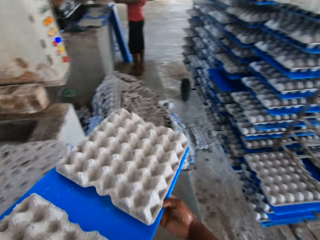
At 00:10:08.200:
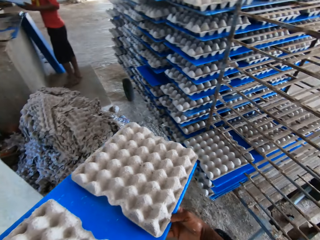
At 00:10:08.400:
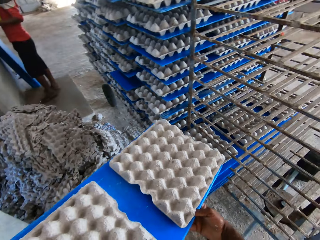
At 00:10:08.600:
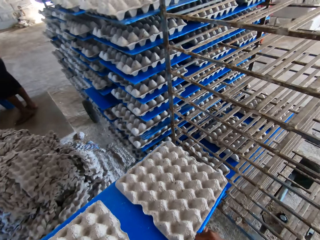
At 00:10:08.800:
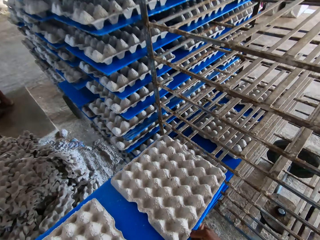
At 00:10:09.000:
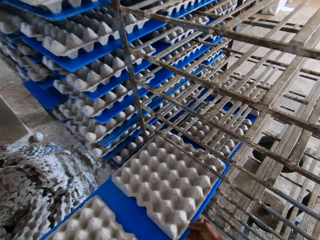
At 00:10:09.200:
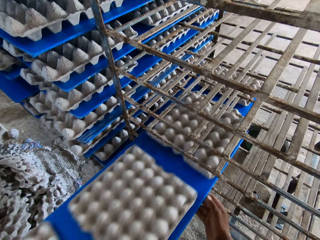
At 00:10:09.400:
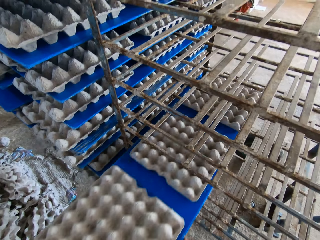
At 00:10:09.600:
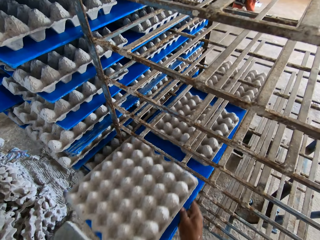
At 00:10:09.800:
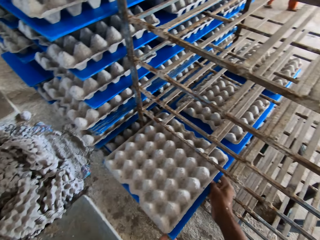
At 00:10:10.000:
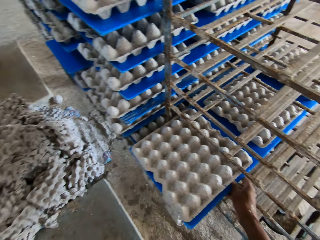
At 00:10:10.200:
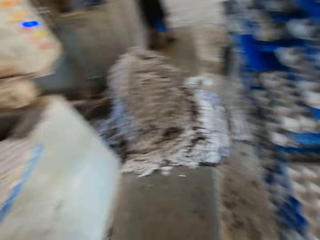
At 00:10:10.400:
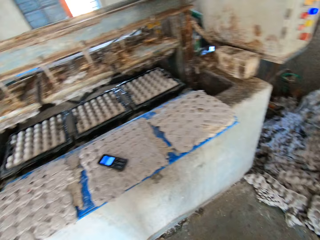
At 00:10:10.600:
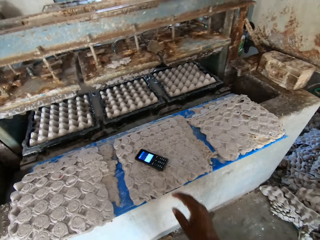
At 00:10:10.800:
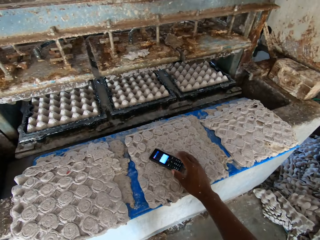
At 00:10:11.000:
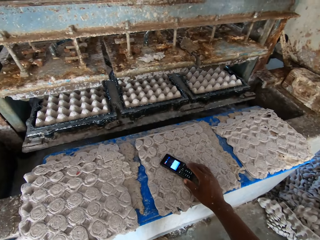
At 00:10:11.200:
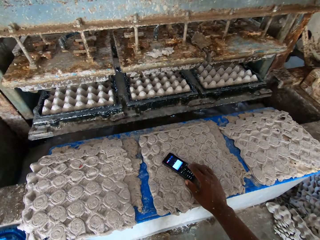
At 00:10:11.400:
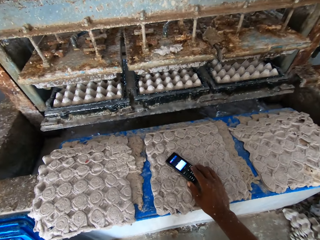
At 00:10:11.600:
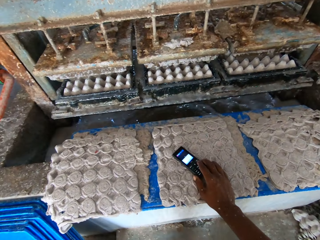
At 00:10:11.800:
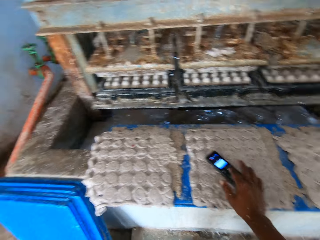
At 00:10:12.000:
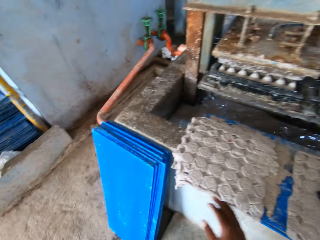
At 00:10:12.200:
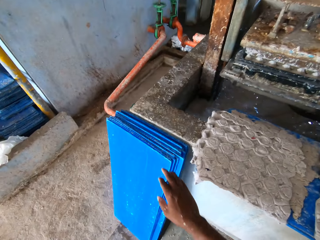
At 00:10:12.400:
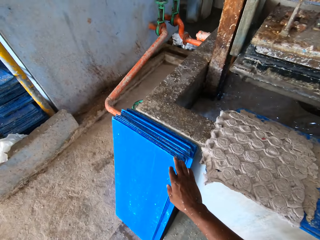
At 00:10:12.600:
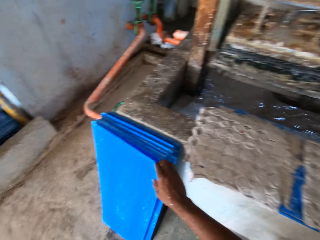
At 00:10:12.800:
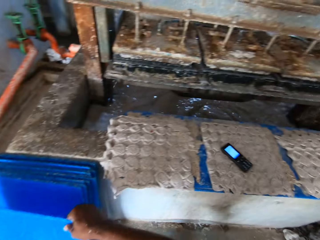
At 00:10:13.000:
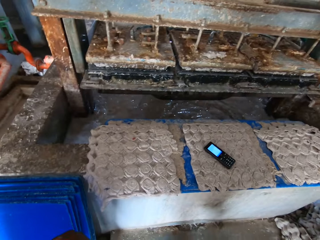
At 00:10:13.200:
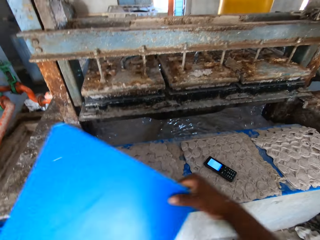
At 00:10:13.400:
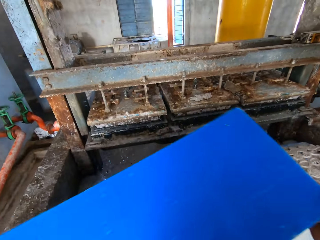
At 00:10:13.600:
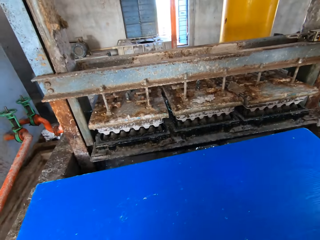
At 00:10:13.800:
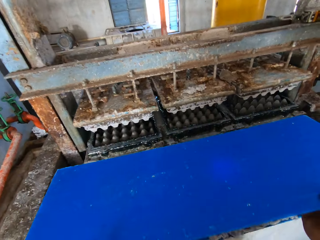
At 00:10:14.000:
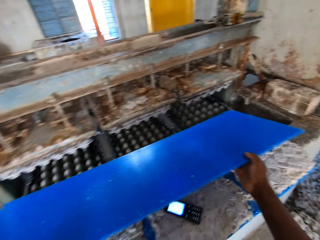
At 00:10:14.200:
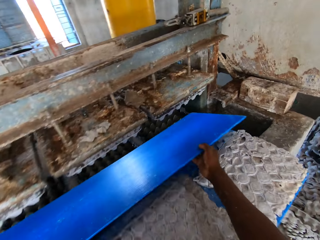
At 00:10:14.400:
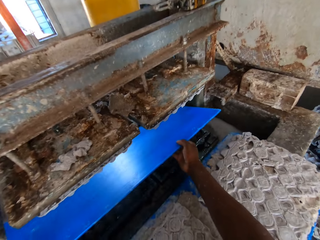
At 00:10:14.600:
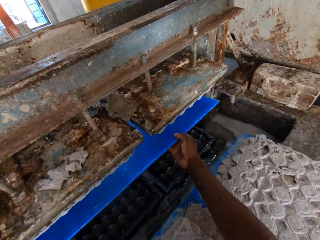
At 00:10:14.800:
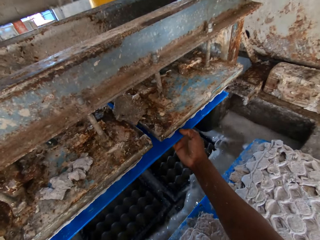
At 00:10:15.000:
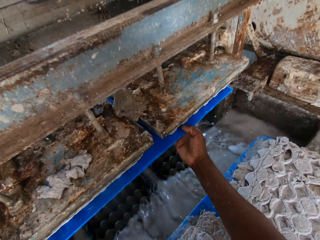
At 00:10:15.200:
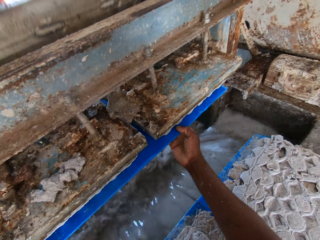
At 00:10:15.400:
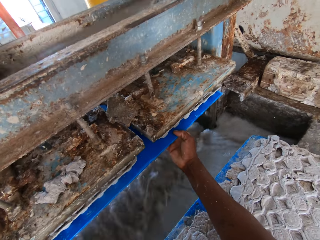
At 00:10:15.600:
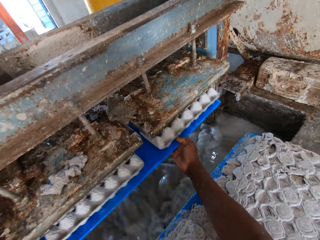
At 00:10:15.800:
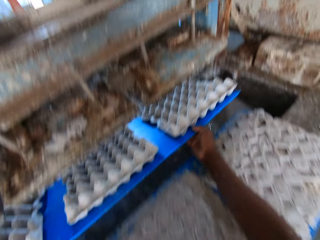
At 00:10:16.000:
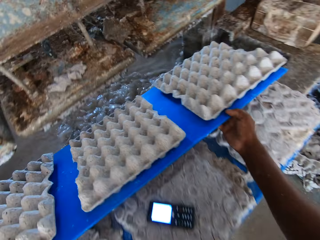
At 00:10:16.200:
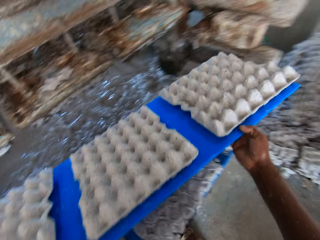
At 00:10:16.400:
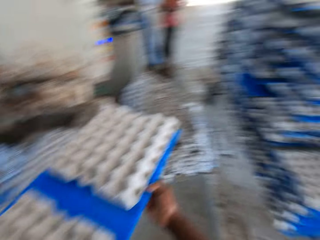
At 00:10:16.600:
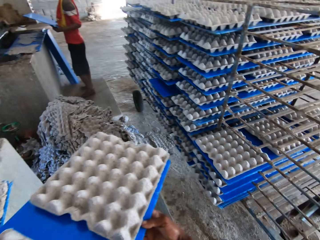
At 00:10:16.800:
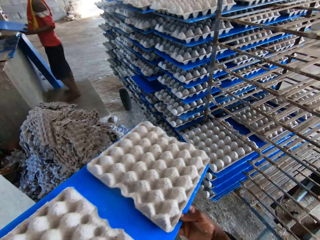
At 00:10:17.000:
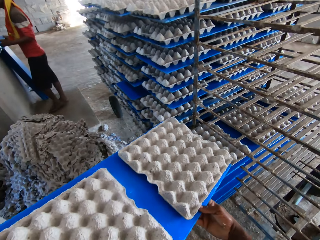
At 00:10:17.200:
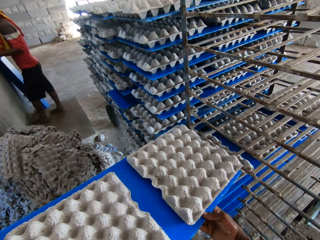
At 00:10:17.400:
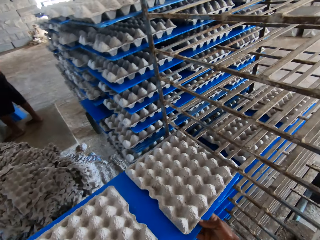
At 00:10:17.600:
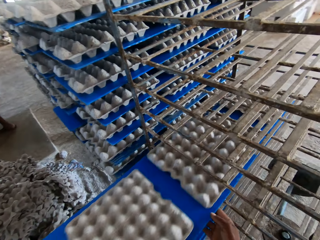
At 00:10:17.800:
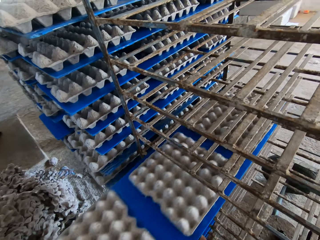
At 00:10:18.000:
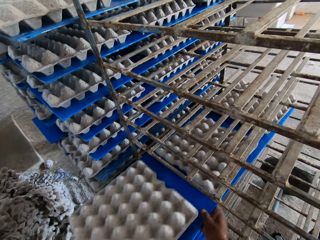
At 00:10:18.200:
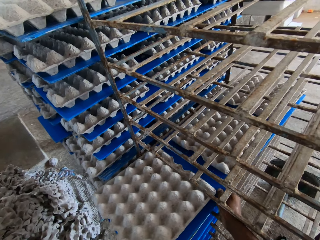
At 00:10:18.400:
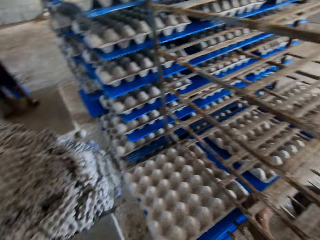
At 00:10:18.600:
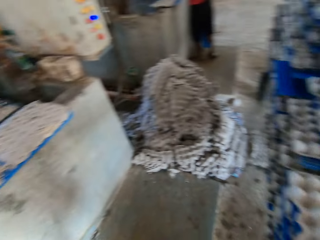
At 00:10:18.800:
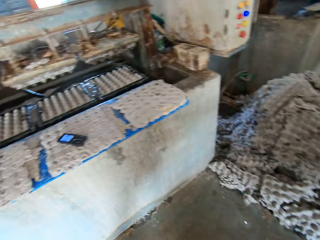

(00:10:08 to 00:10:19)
The camera wearer places the plastic sheet of egg trays in the rack with his hands. He turns back. He operates the phone on the plastic sheet of egg trays with his right hand. He picks up a plastic sheet from the stack of plastic sheets on the floor with his right hand. He places the plastic sheet in the egg tray machine with his hands. He takes out the plastic sheet from the egg tray machine with his hands. He places the plastic sheet of egg trays in the rack with his hands.

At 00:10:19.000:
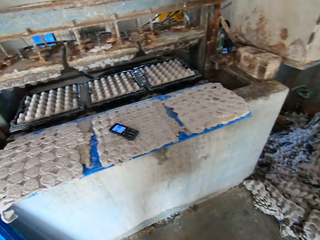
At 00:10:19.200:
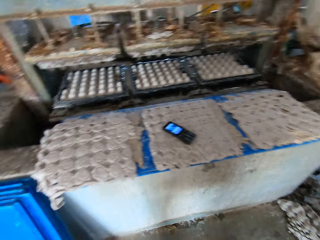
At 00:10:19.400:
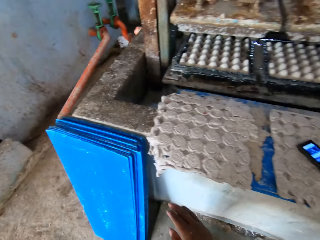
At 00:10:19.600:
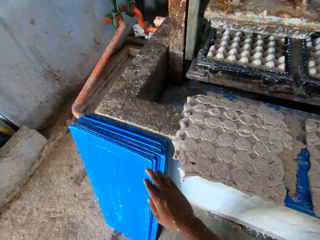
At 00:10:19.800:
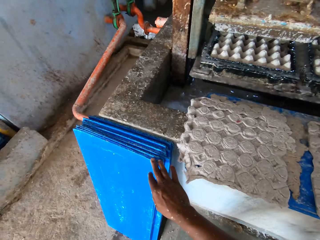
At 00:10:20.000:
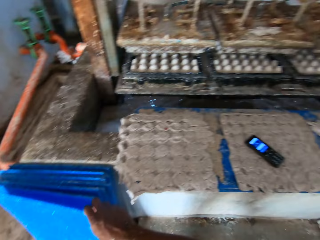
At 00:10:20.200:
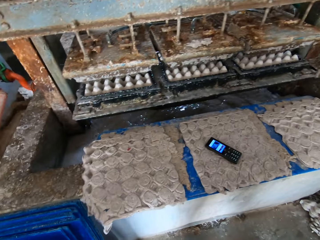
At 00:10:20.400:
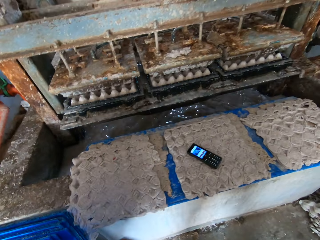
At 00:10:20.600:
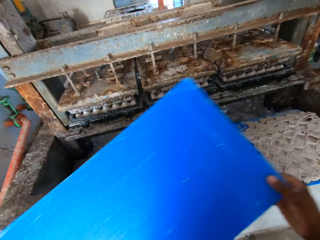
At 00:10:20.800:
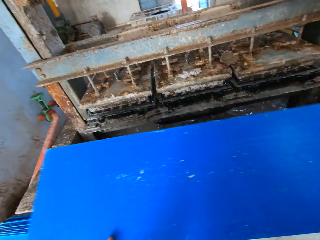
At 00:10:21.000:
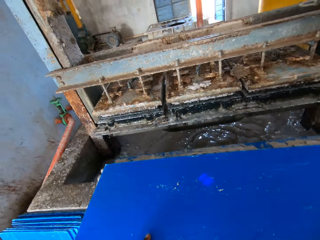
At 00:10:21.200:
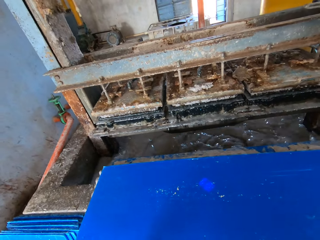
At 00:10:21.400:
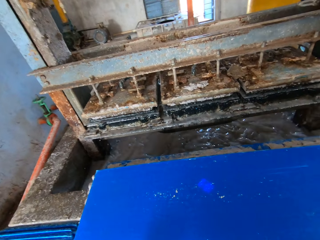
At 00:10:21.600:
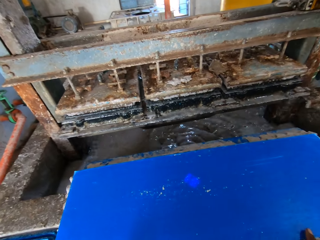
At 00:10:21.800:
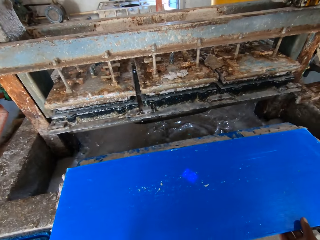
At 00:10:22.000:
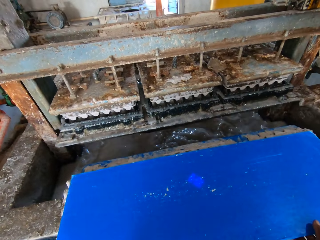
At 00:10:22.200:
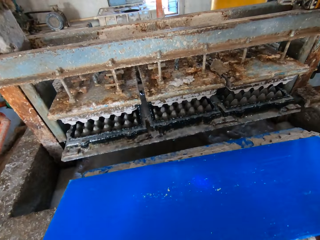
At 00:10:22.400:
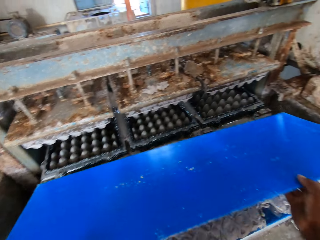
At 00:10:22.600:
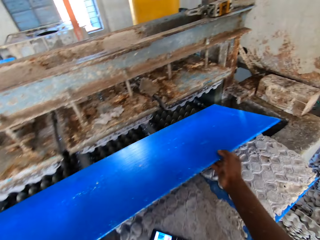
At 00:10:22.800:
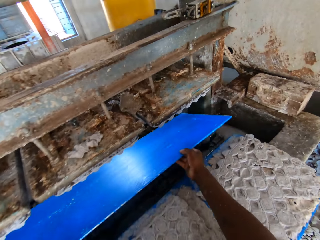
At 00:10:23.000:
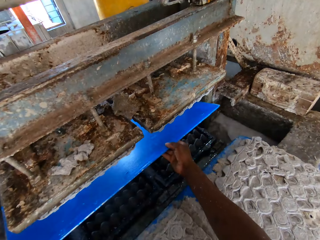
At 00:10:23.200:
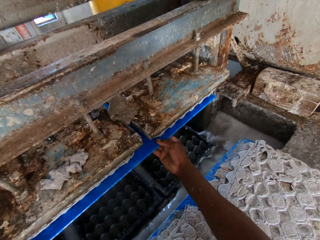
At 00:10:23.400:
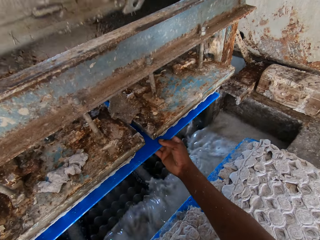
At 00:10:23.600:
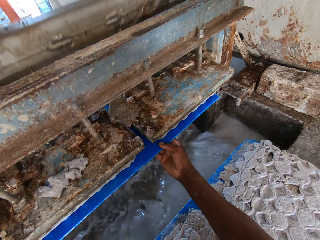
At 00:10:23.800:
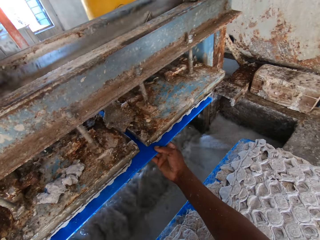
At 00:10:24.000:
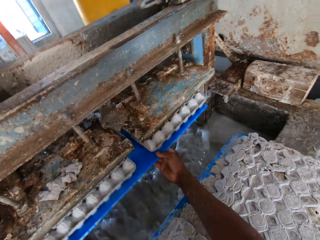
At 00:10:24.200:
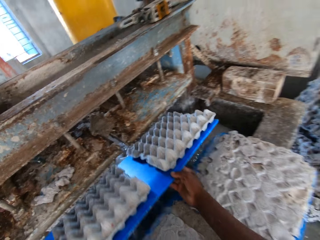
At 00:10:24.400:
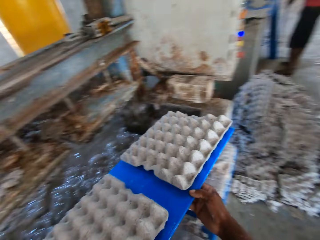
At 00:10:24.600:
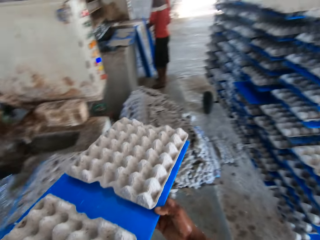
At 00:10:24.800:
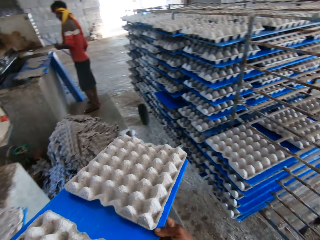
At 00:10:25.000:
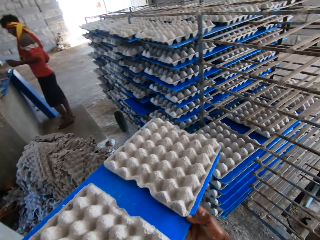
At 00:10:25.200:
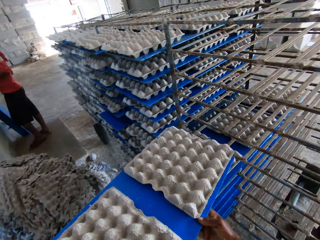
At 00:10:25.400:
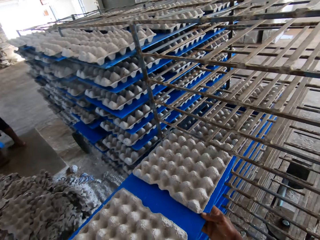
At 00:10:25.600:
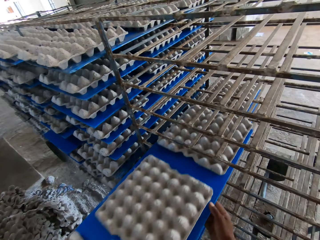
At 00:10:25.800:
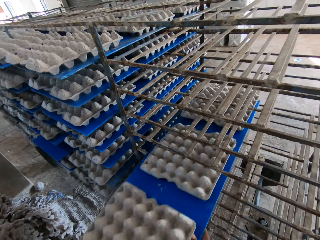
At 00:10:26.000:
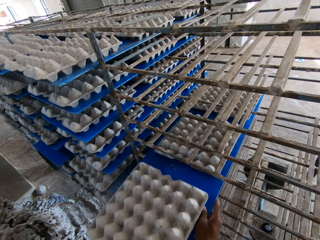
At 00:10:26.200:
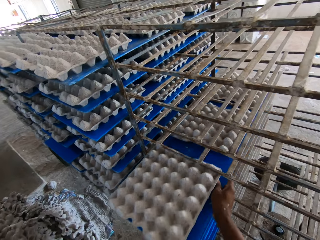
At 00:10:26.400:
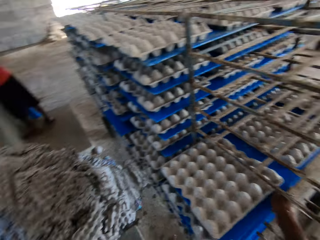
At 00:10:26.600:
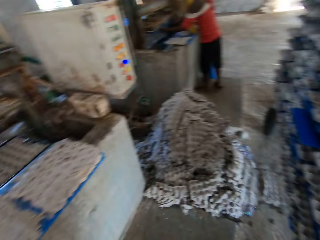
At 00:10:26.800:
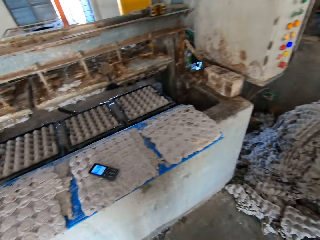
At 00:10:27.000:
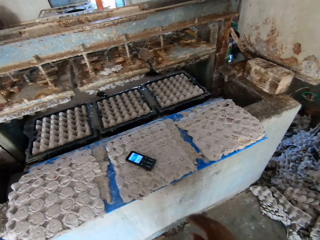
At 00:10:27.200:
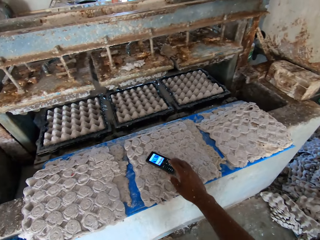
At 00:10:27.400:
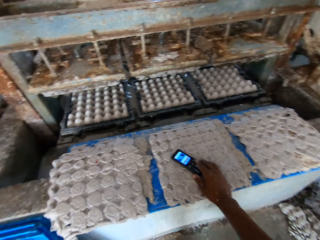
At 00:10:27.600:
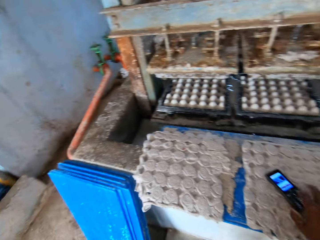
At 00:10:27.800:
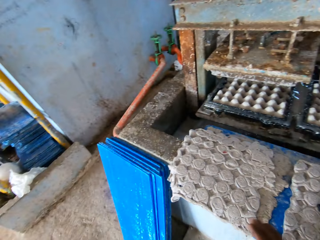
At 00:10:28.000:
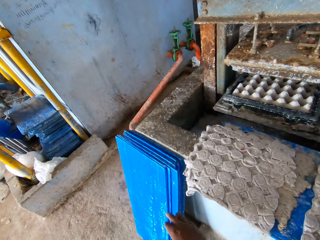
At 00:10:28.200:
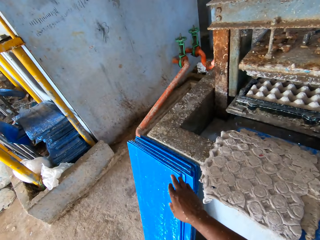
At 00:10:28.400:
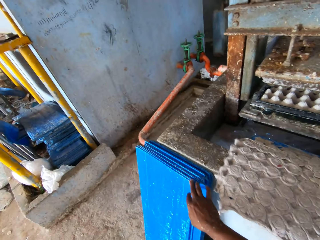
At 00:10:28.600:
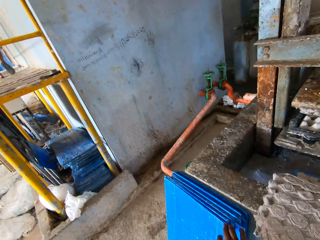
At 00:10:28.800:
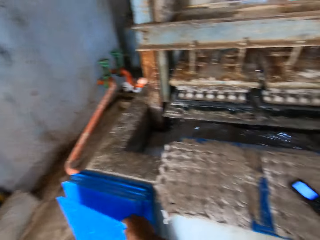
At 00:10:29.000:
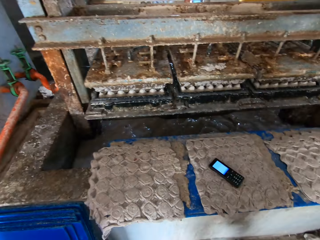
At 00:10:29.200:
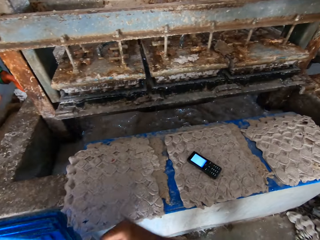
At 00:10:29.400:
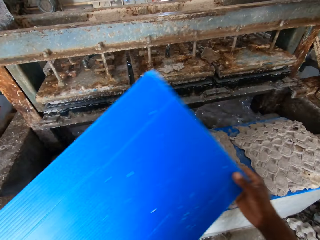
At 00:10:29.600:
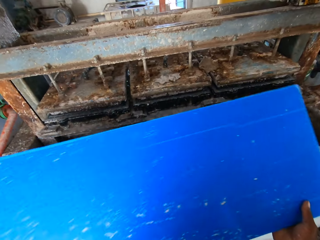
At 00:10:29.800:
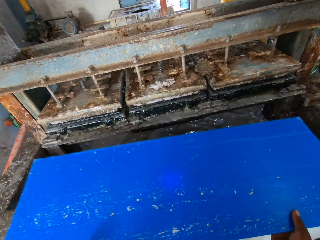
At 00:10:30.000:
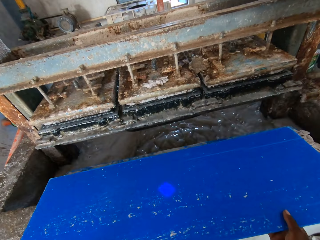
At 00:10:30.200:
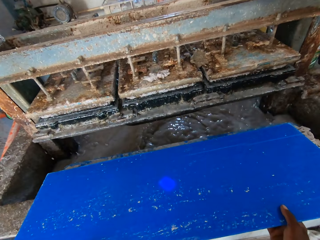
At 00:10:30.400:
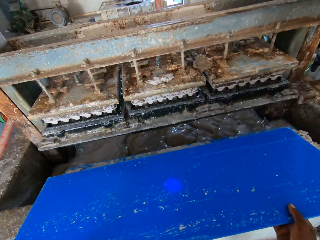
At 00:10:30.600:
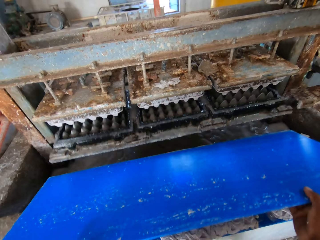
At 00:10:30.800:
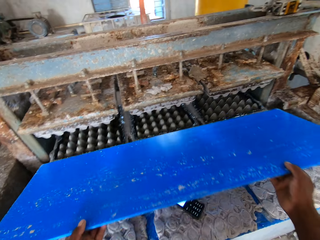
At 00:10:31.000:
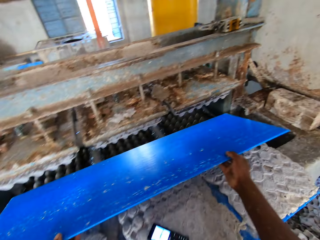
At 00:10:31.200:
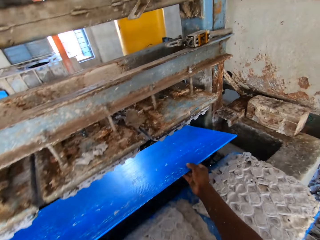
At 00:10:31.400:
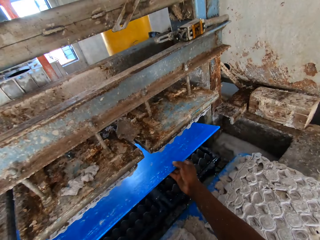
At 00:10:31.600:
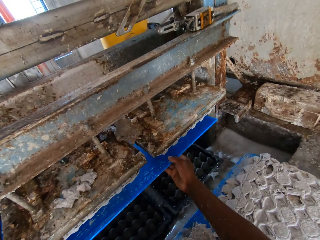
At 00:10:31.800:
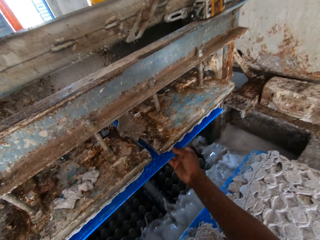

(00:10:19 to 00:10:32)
The camera wearer turns back and walks forward. He picks up a plastic sheet from the stack of plastic sheets on the floor with his right hand. He places the plastic sheet on the plastic sheet of spoilt egg trays with his hands. He picks up the plastic sheet from the plastic sheet of egg trays with his hands. He places the plastic sheet in the egg tray machine with his hands. He takes out the plastic sheet from the egg tray machine with his hands. He places the plastic sheet of egg trays in the rack with his hands. He turns back. He operates the phone on the plastic sheet of egg trays with his right hand. He picks up a plastic sheet or board from the stack of plastic sheets on the floor with his right hand. He places the board on another board with spoilt trays. He places the plastic sheet in the egg tray machine with his hands.
